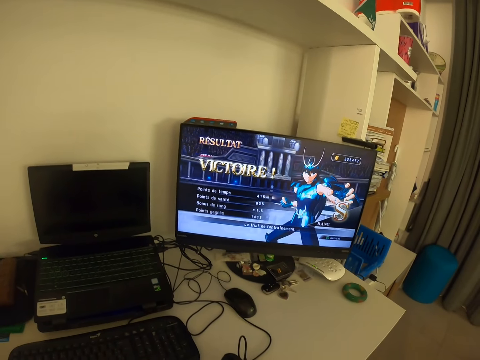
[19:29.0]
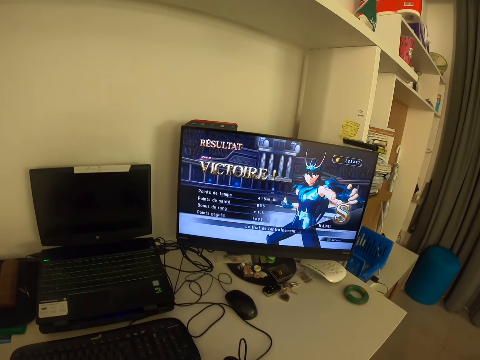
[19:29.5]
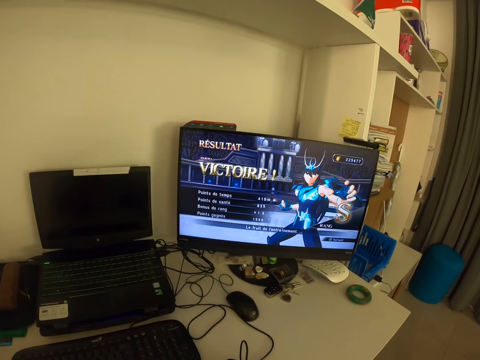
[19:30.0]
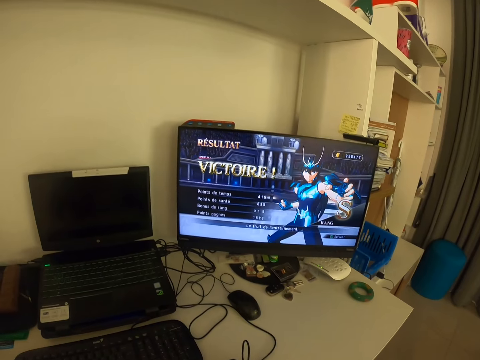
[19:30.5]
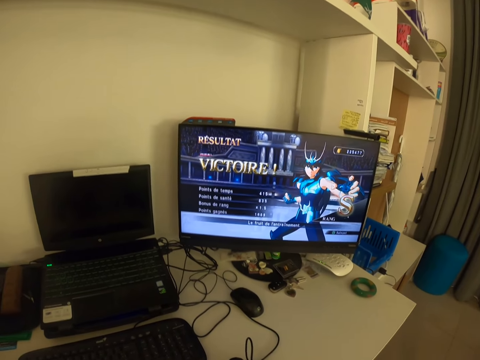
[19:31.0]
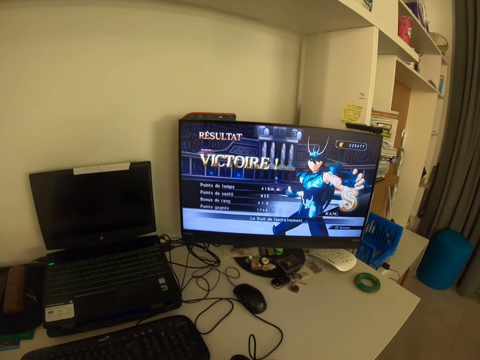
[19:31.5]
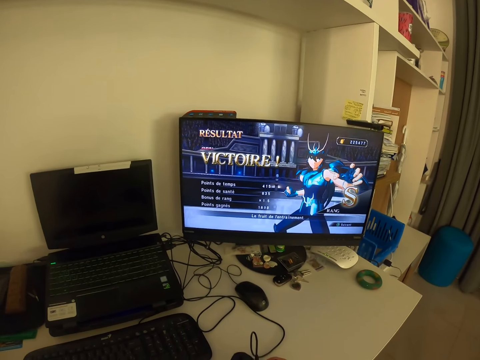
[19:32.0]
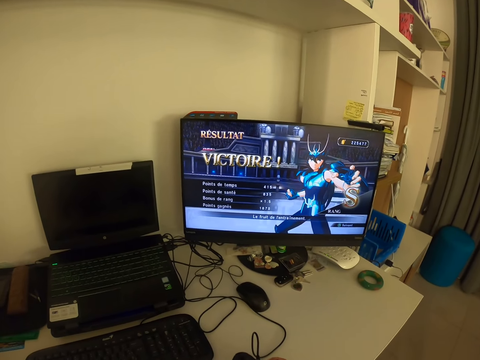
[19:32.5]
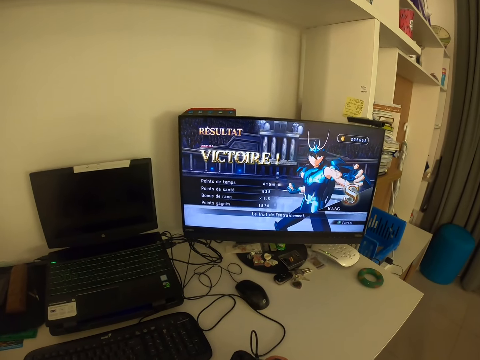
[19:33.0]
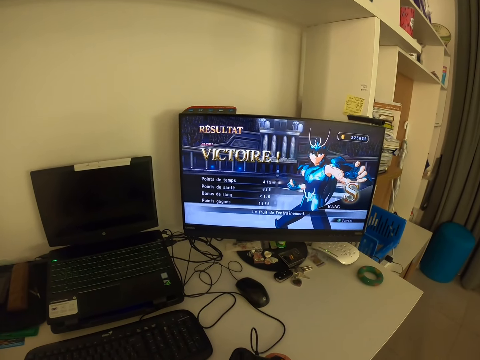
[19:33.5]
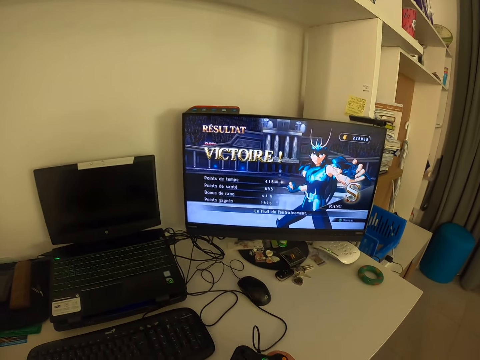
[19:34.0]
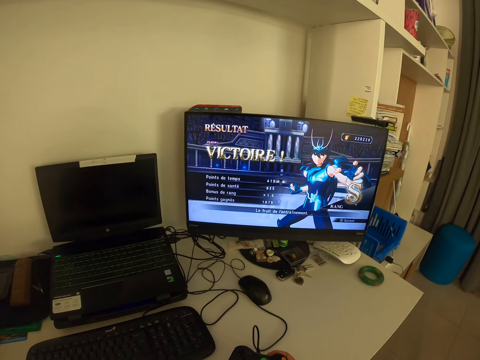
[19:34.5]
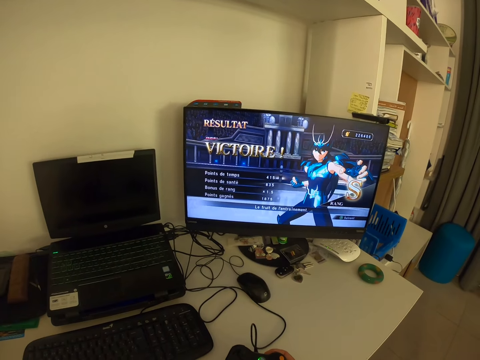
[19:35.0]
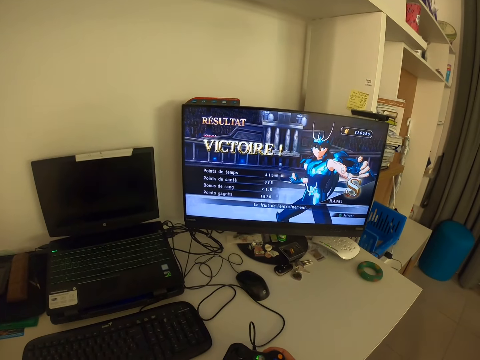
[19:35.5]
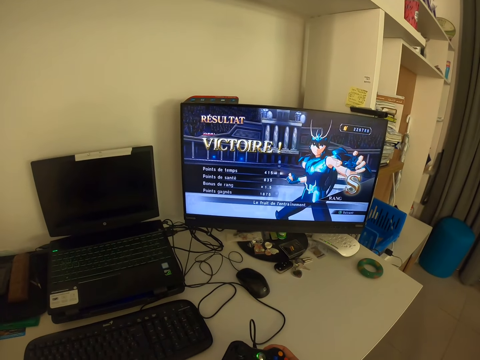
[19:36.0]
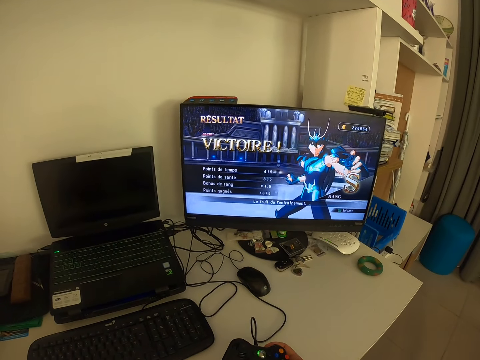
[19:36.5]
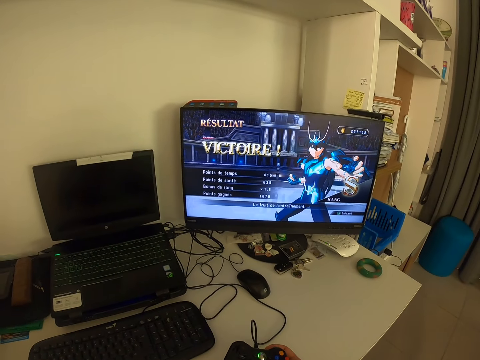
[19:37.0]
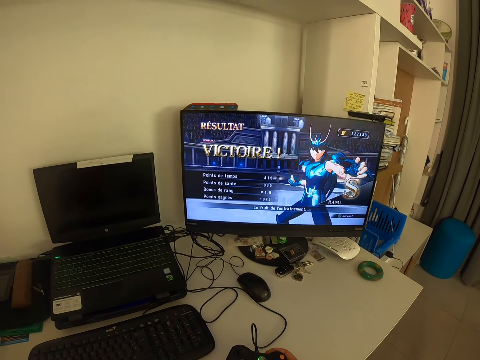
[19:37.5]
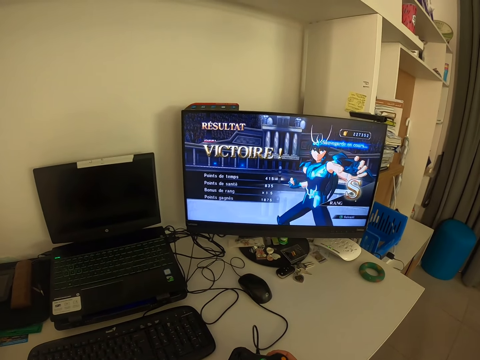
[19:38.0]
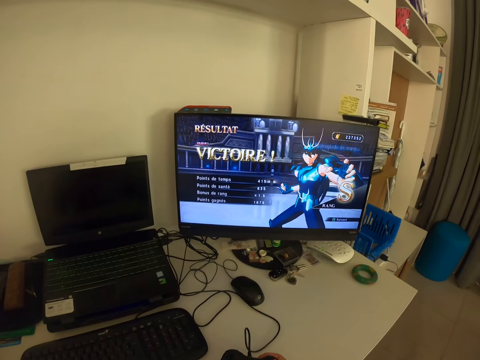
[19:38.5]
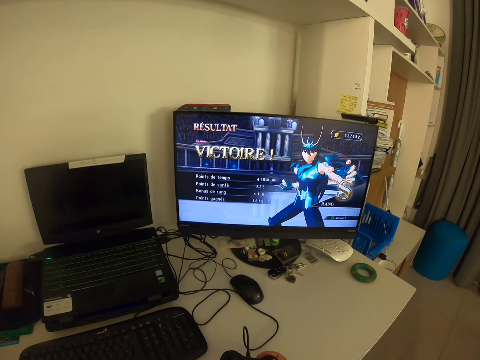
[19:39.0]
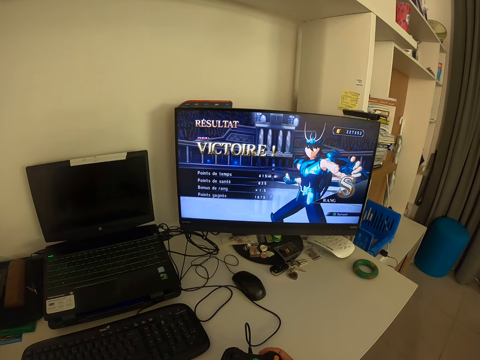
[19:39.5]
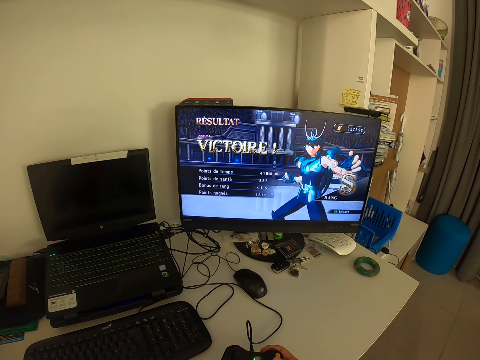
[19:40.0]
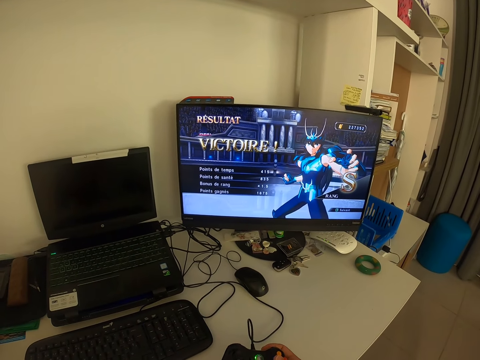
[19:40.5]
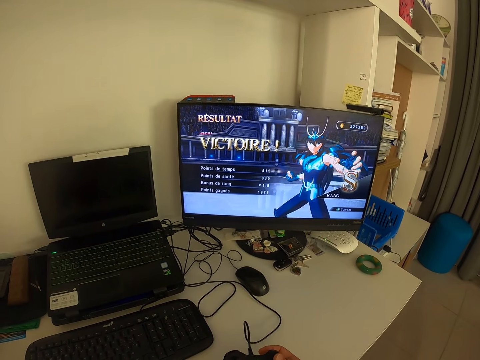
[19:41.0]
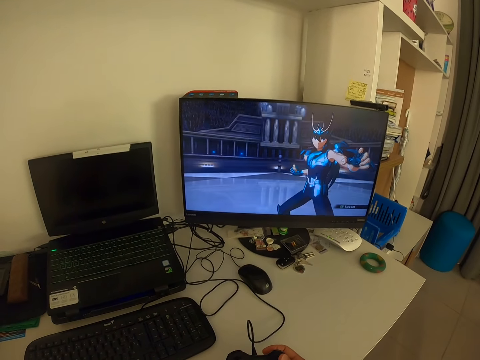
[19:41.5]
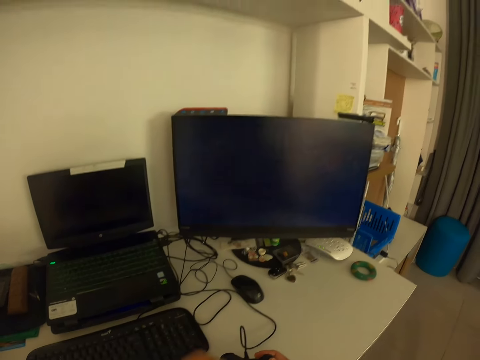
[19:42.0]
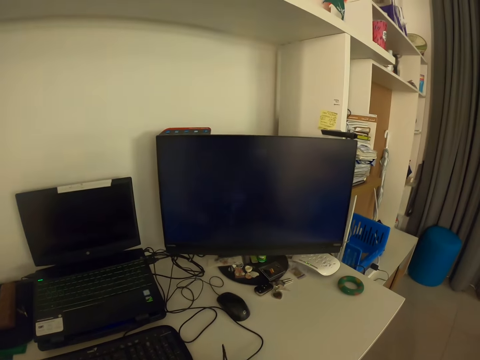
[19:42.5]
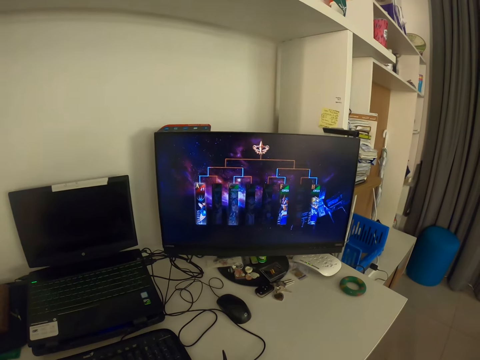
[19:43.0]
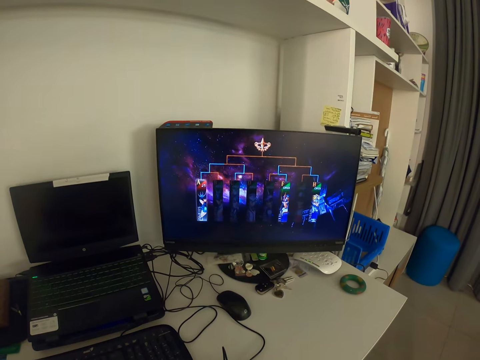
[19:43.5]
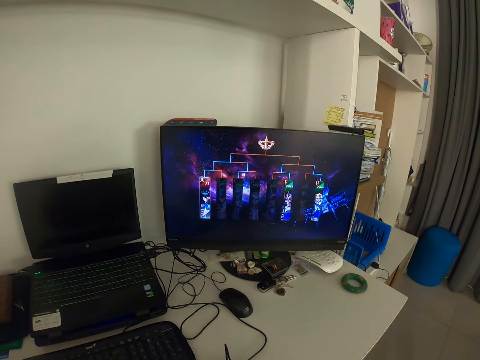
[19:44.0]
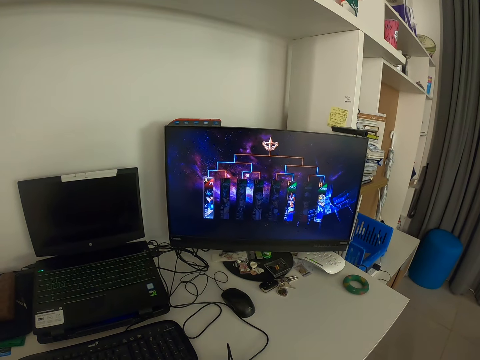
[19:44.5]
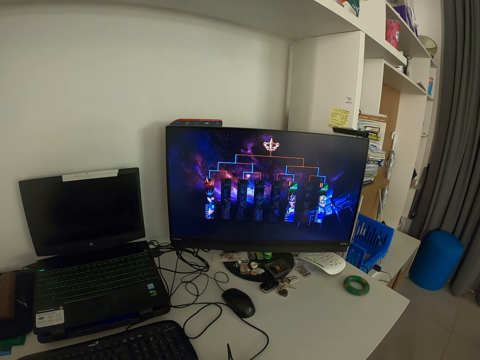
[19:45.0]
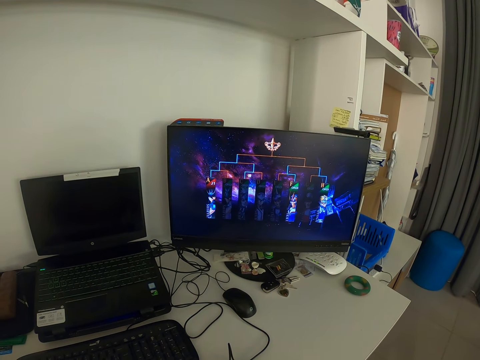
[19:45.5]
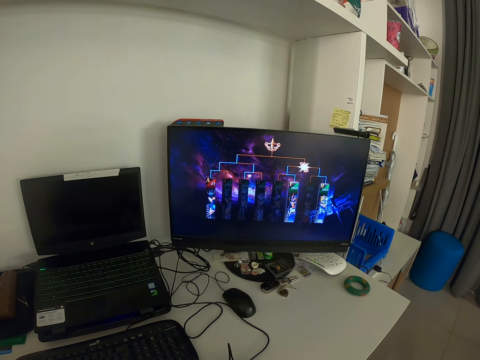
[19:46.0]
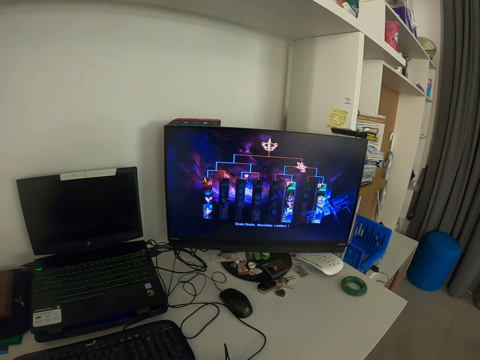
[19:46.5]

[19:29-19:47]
The camera wearer moves his left hand. He presses the game pad with his right hand.

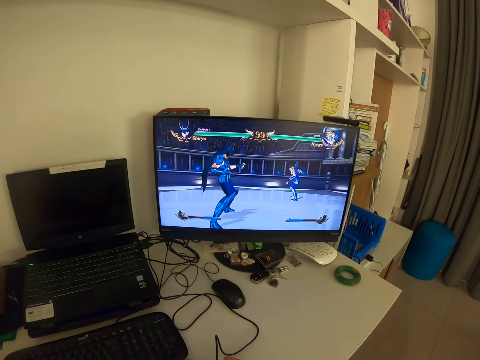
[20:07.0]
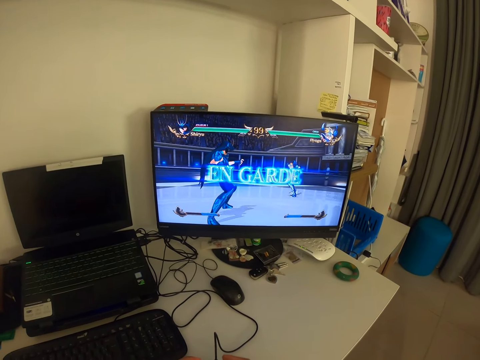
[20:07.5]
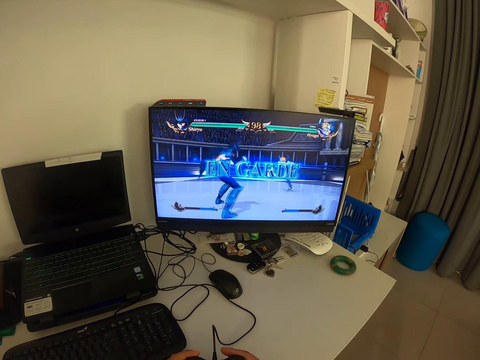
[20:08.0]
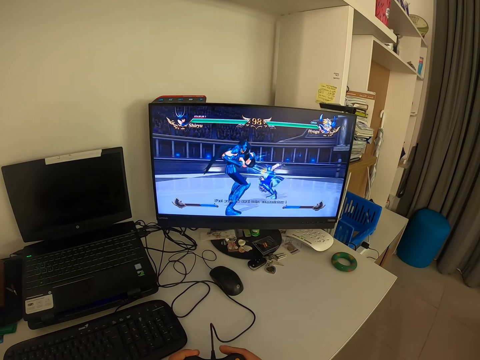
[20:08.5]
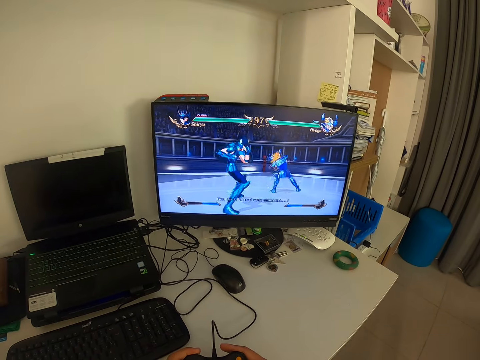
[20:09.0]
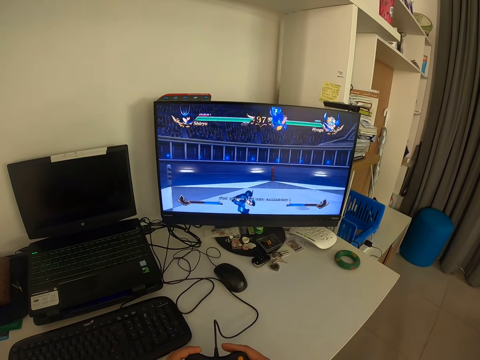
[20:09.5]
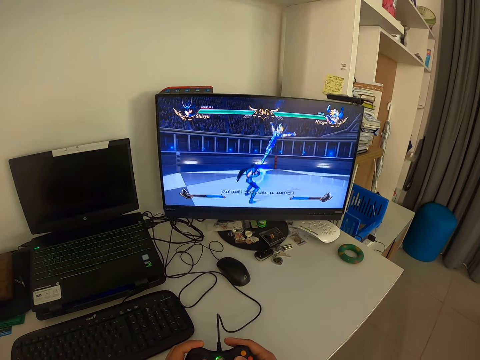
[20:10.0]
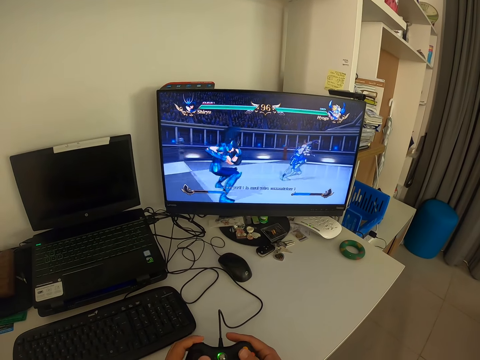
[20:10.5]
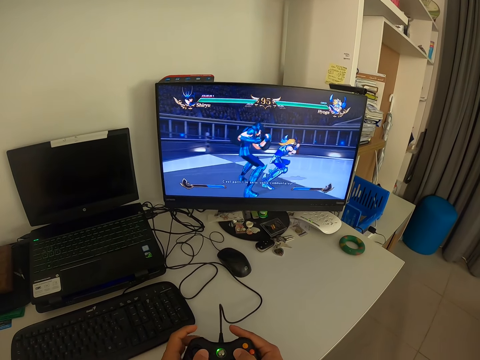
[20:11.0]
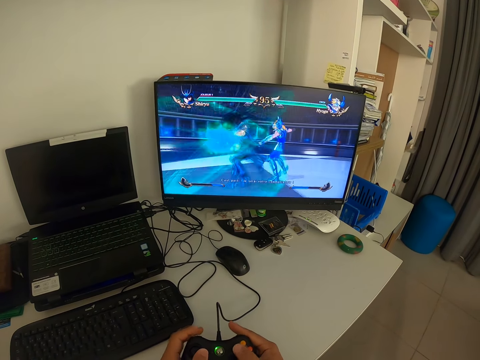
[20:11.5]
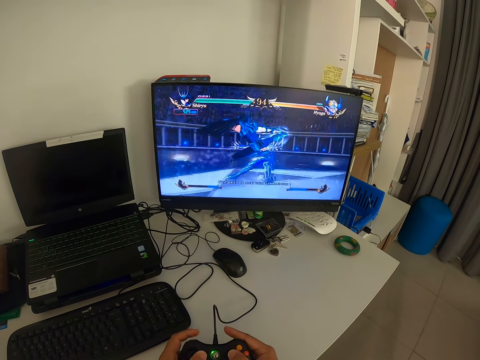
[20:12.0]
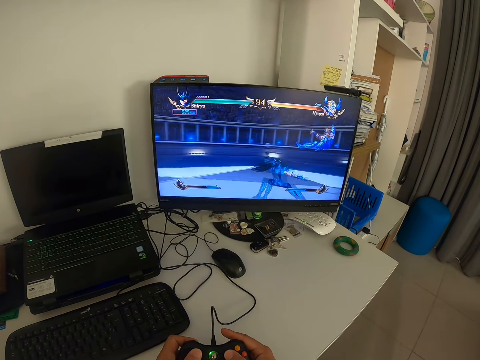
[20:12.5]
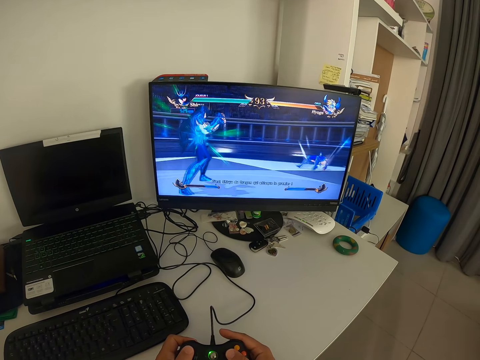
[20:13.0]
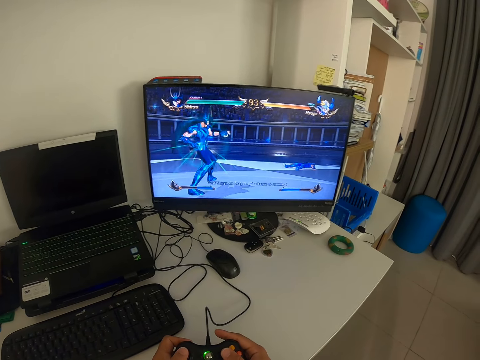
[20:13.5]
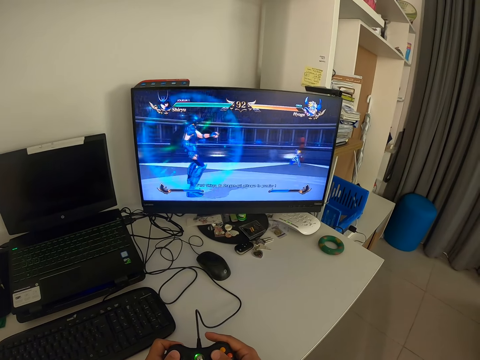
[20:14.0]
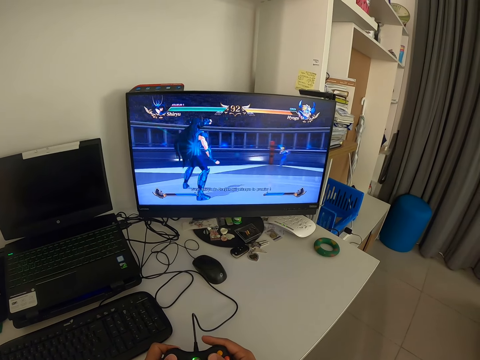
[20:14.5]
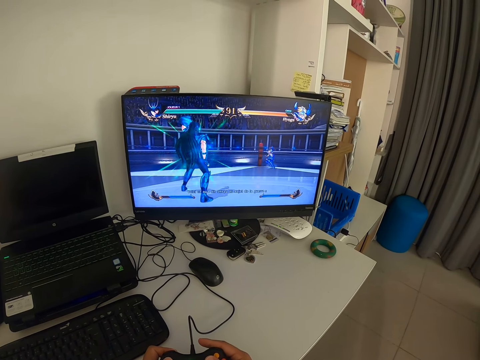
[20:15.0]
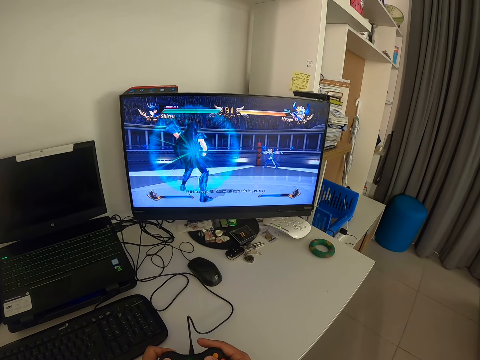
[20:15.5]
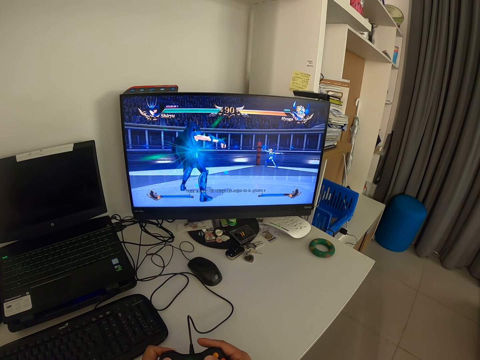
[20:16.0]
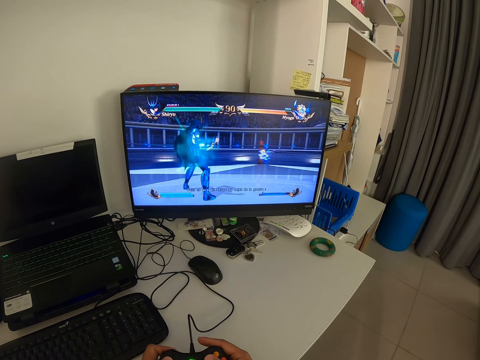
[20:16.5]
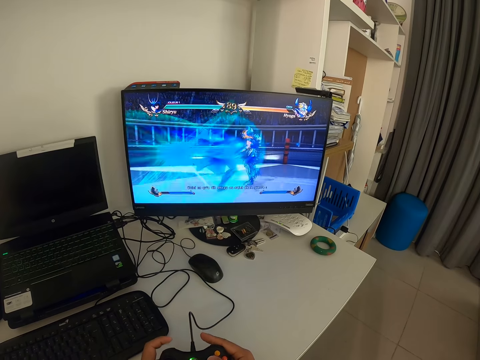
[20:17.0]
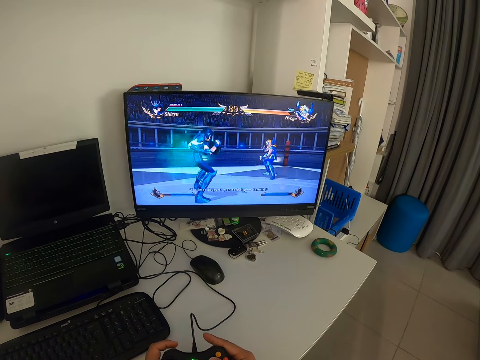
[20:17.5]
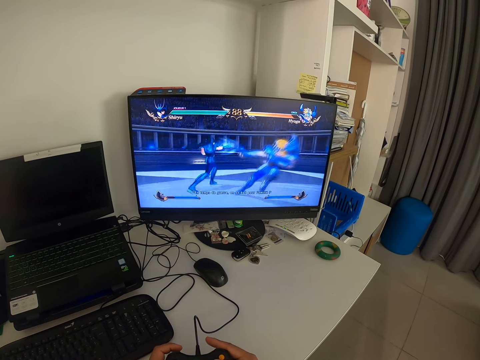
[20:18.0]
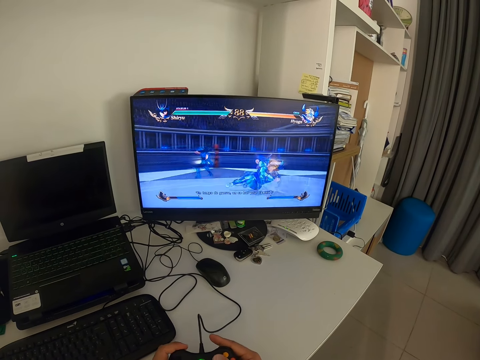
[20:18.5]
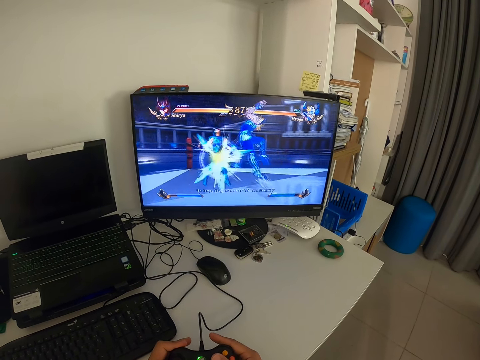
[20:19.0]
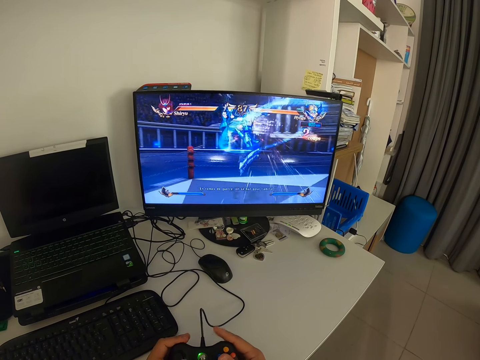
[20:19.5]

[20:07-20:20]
The camera wearer moves his fingers on the game pad. He presses the game pad with both hands. He looks at the monitor. He presses the game pad.
